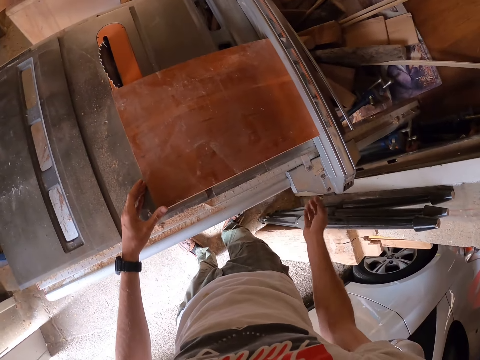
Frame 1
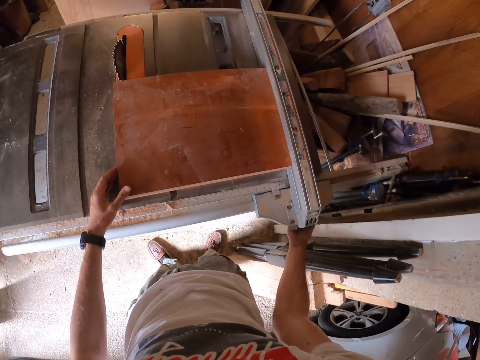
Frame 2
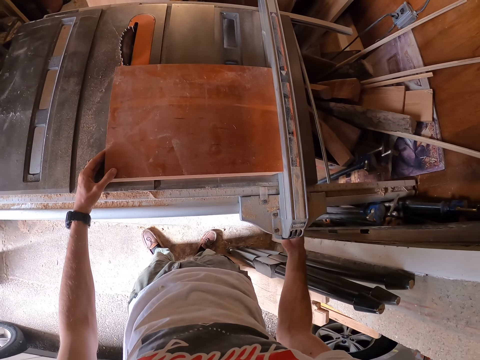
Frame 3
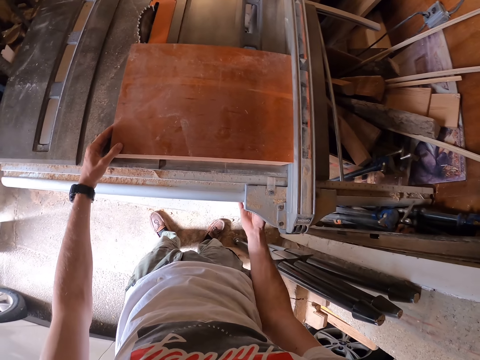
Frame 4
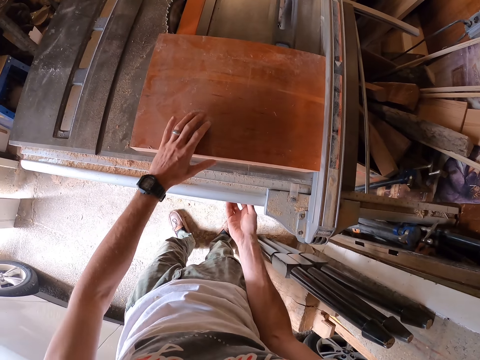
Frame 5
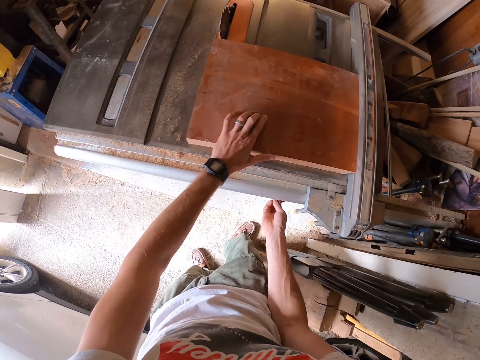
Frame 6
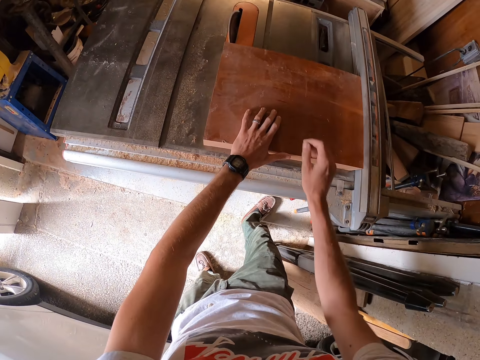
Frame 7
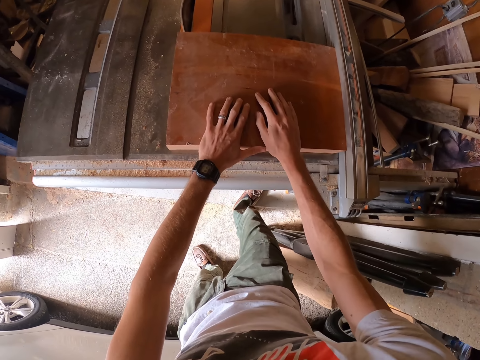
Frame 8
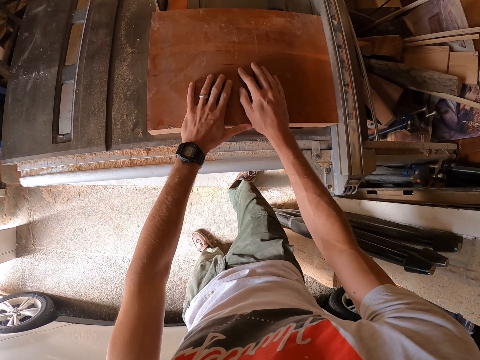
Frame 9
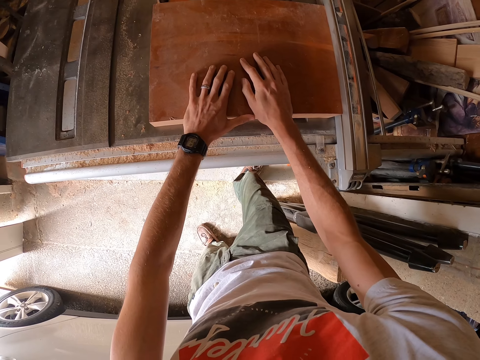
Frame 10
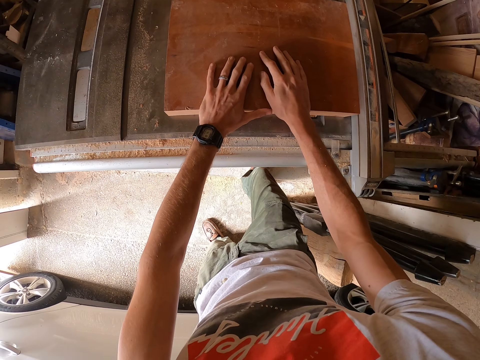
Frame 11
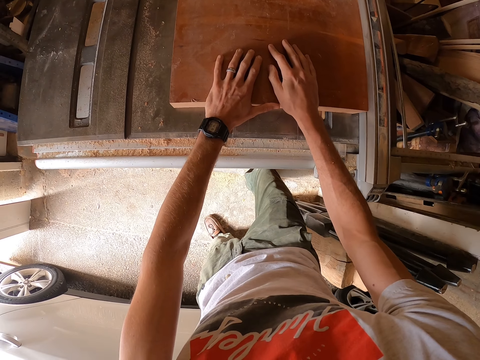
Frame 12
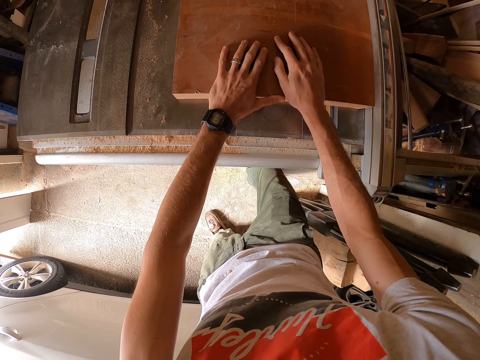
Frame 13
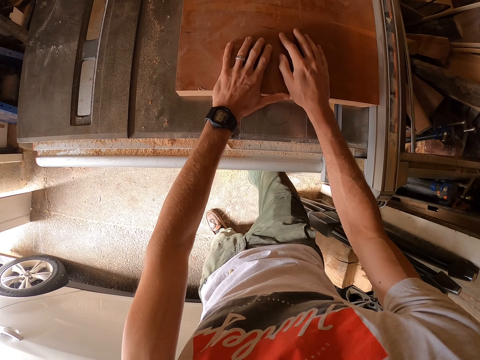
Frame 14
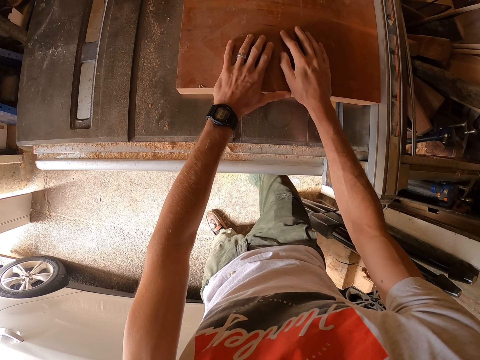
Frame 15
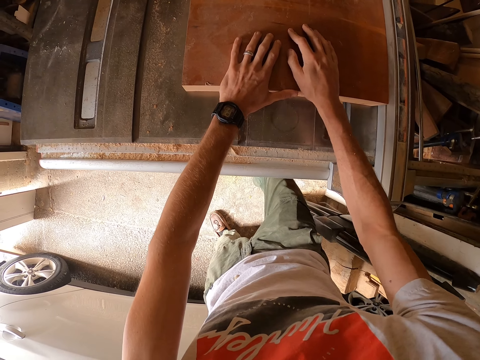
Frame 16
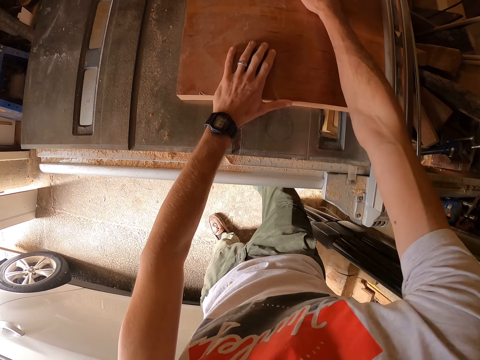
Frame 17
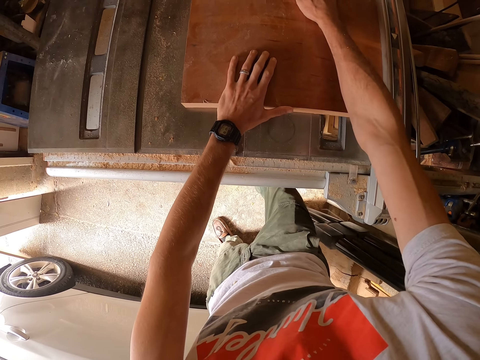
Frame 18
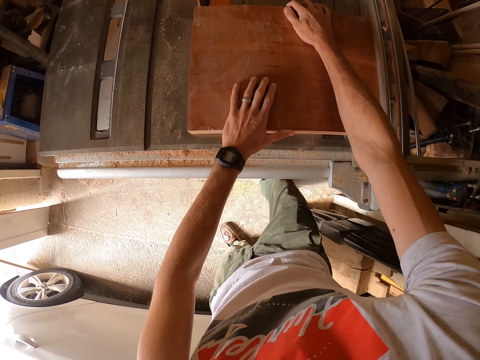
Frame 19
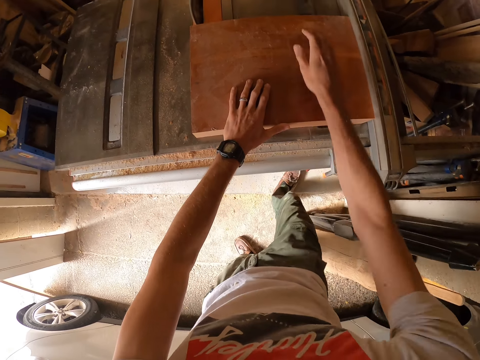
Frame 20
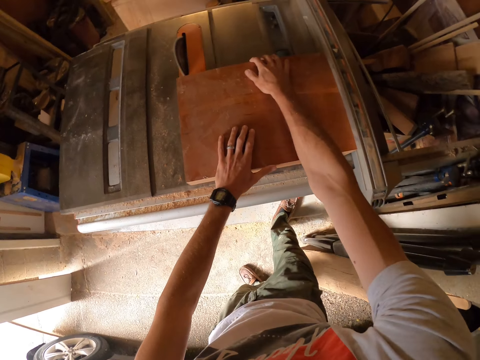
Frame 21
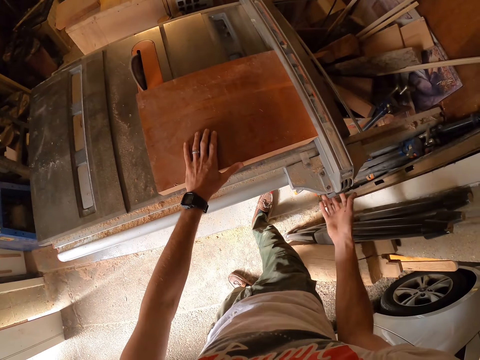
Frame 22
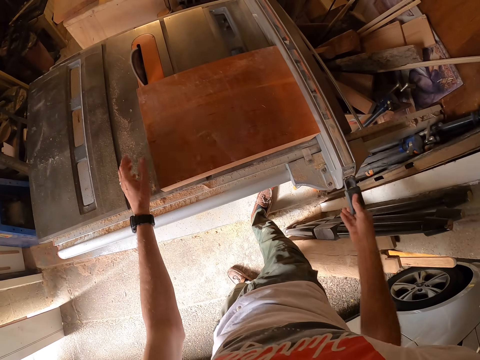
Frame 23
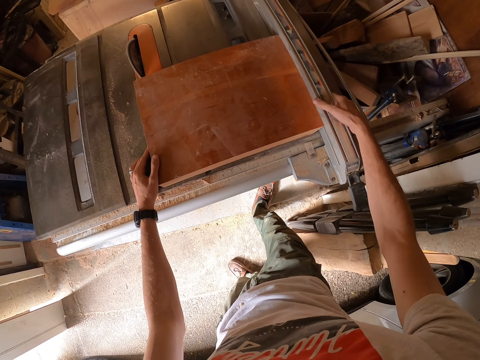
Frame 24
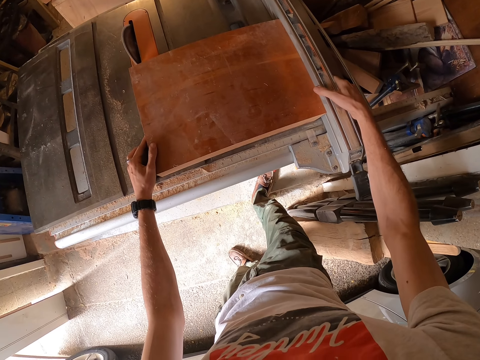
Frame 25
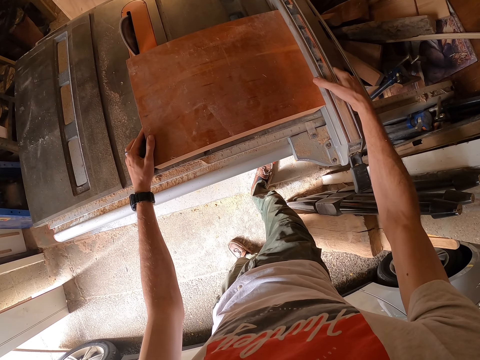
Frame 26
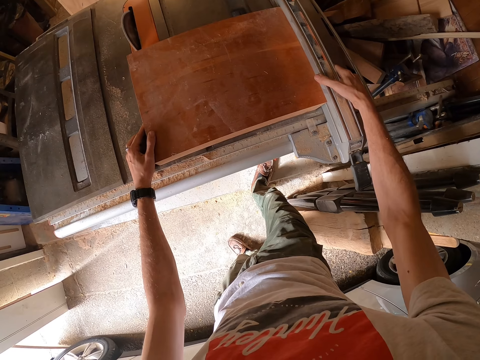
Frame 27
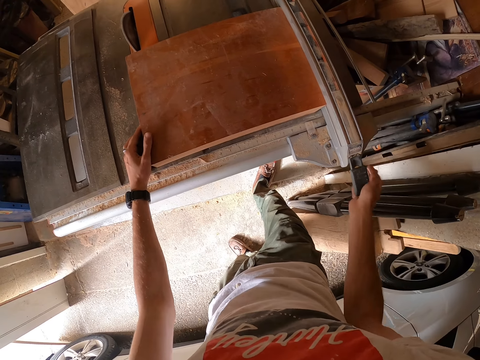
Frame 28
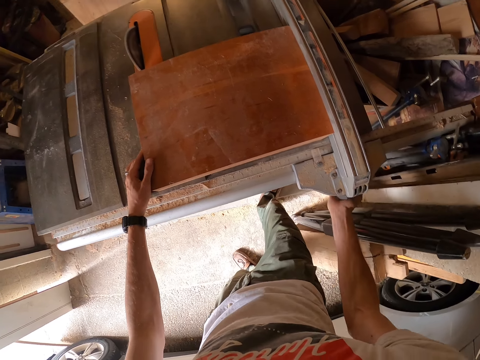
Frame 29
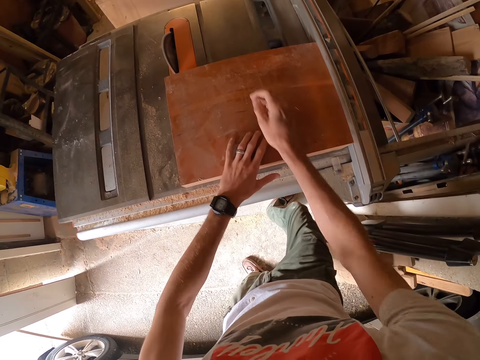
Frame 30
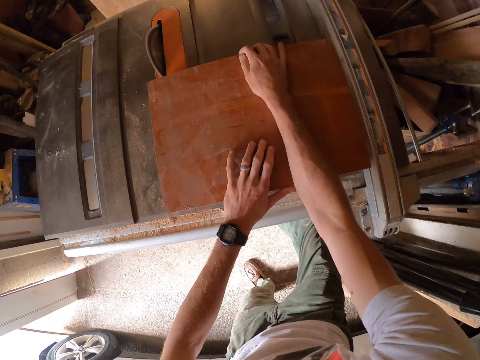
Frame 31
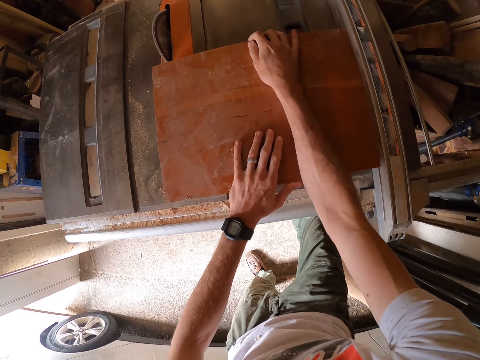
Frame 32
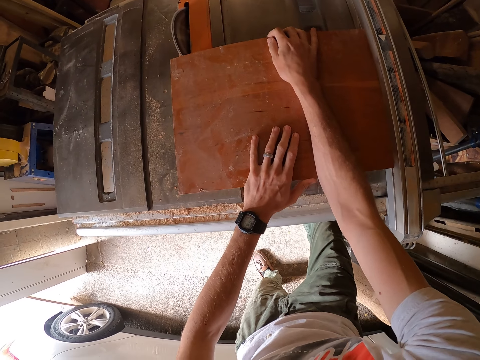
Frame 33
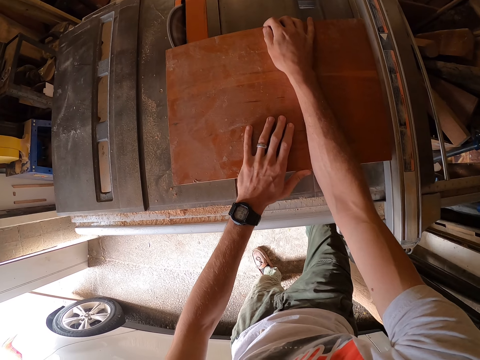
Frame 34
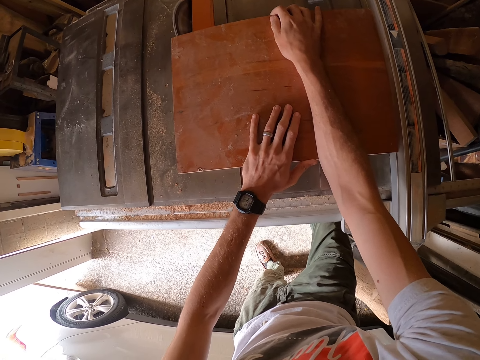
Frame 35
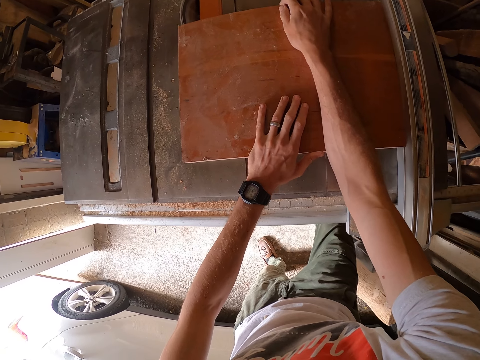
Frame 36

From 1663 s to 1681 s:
The camera wearer switches on the switch on the table saw with his right hand. He adjusts the bevel tilt handwheel underneath the table saw with his right hand. He places his right hand on the piece of wood on the table saw. He cuts the piece of wood on the table saw with a saw in the table saw. He looks at the wood. He adjusts the piece of wood on the table saw with his right hand. He pulls a fence lock on the table saw with his right hand. He aligns the piece of wood beside a fence on the table saw with his left hand. He drops the fence lock on the table saw with his right hand. He adjusts the piece of wood on the table saw with both hands. He cuts the piece of wood on the table saw with the saw in the table saw.

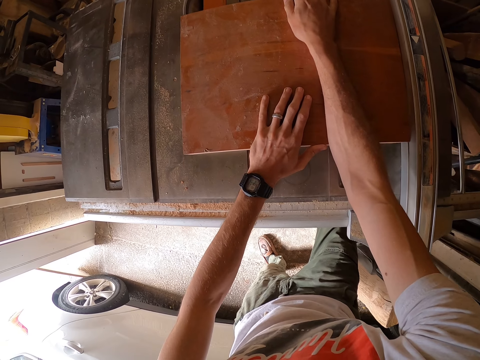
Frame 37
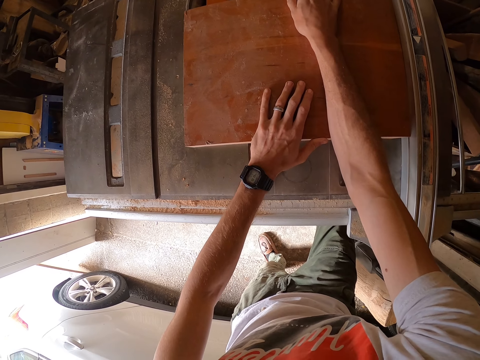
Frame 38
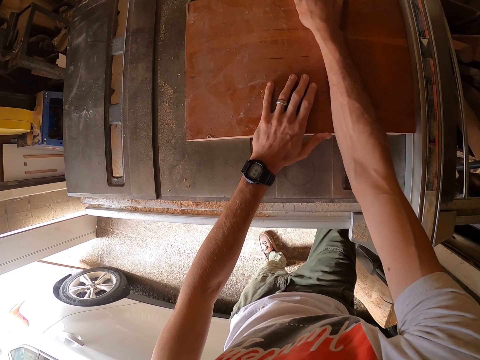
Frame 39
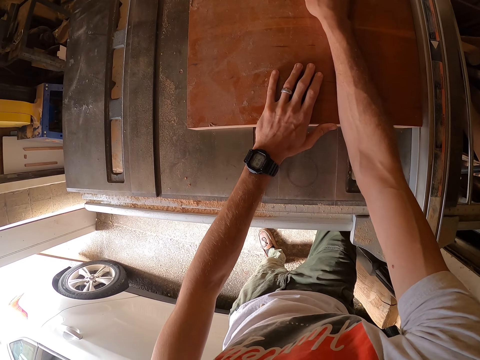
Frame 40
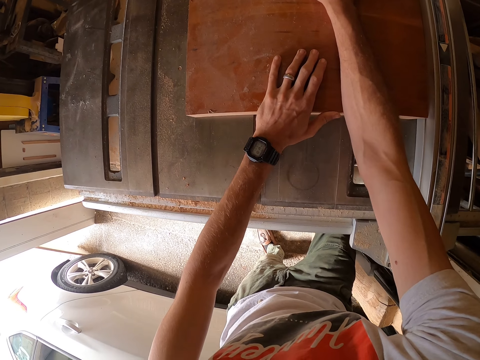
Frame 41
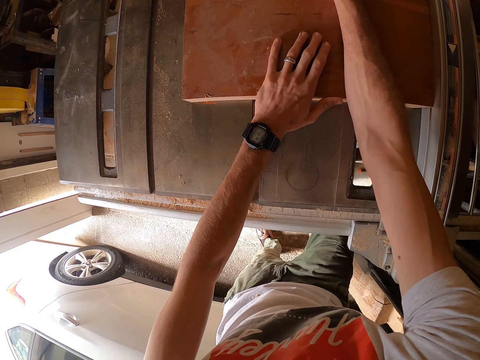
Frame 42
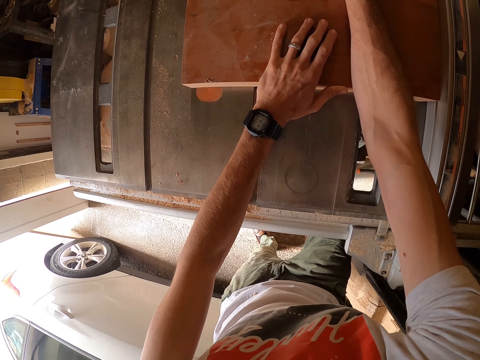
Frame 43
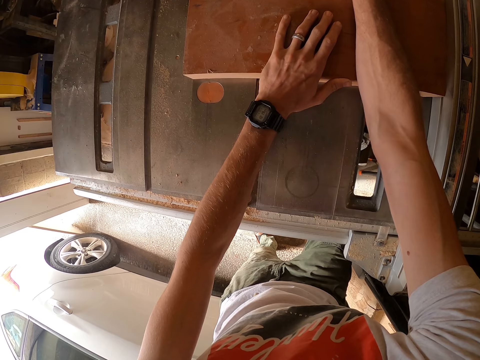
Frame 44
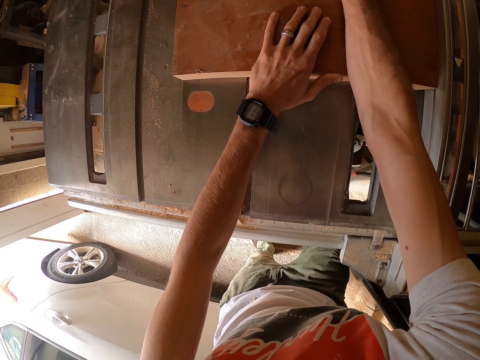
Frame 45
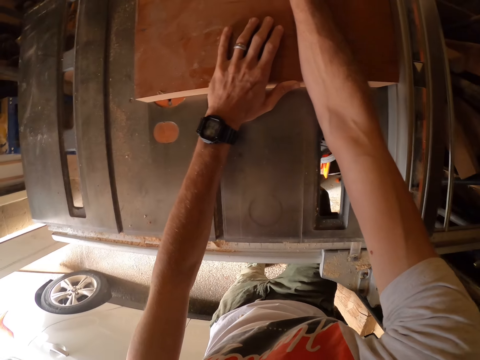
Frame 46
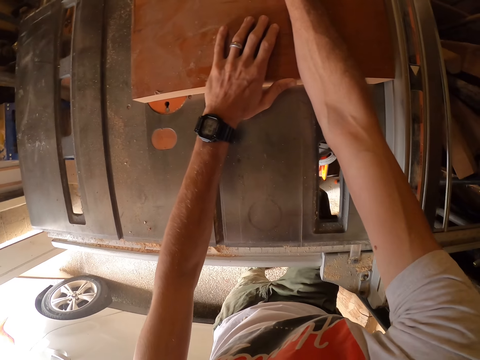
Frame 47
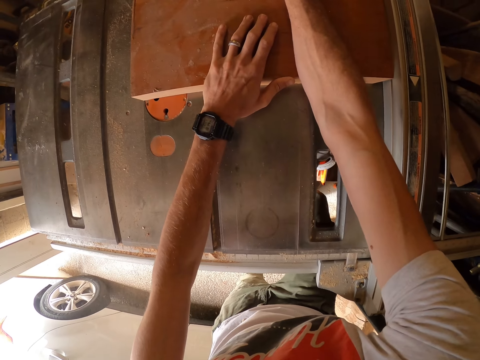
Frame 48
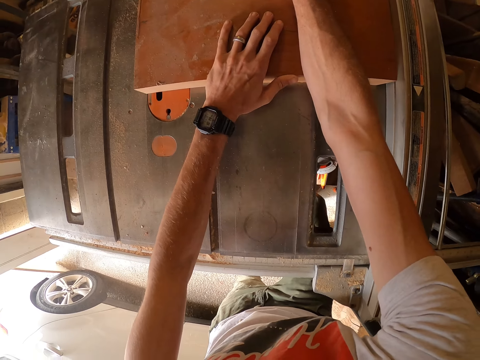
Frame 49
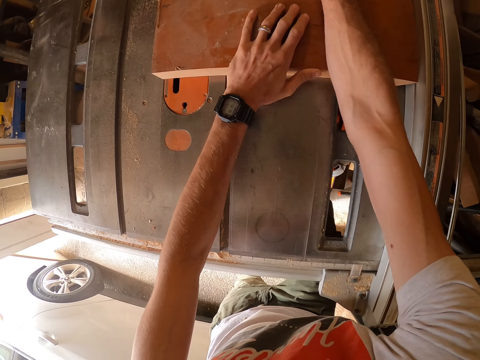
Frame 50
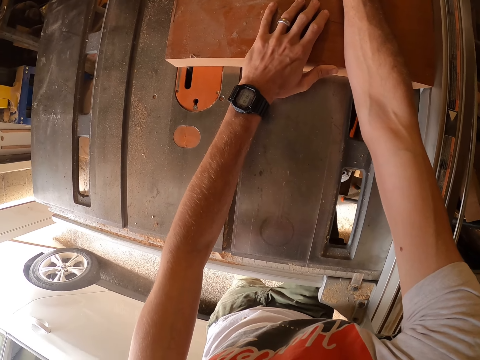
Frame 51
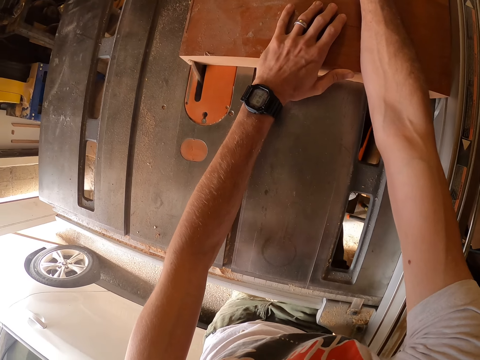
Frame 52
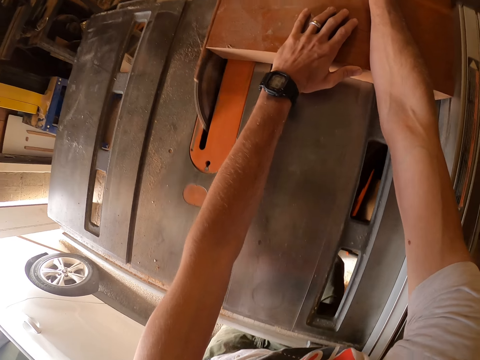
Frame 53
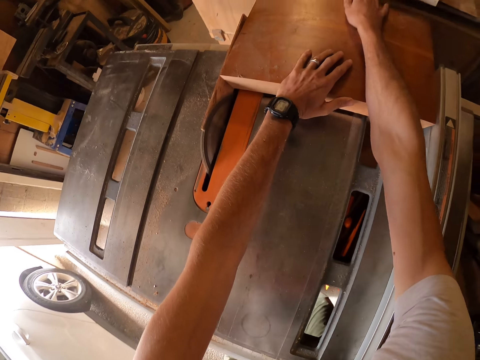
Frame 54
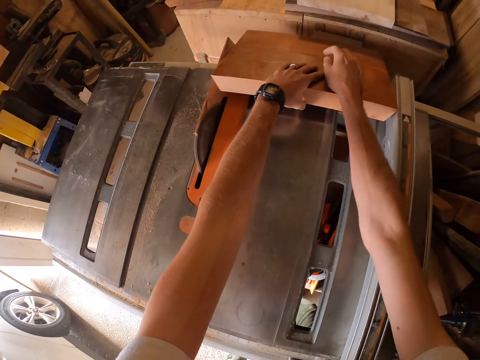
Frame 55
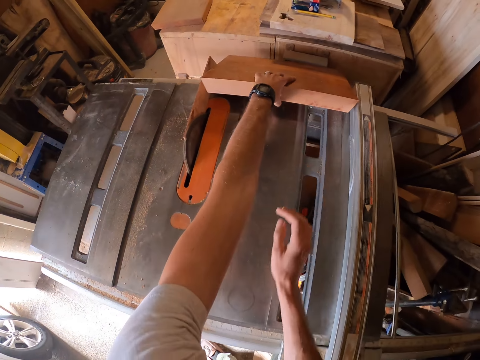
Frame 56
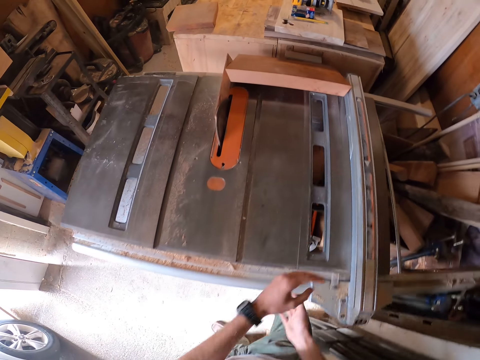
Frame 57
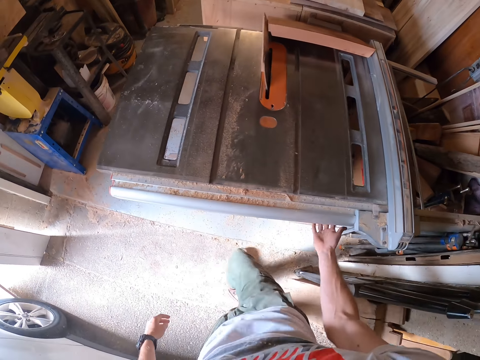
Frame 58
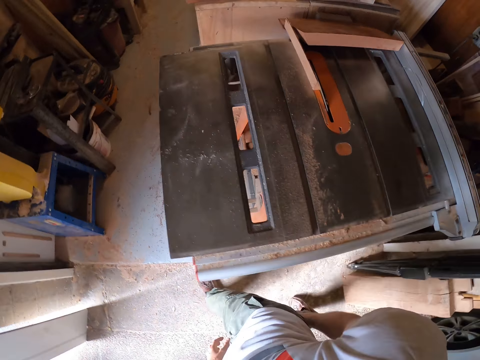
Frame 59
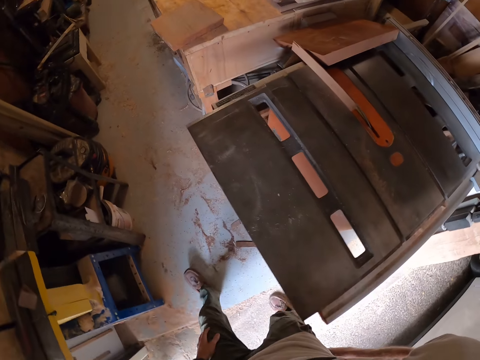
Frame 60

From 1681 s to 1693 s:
The camera wearer switches off the switch on the table saw with his right hand. He walks around the table saw.
